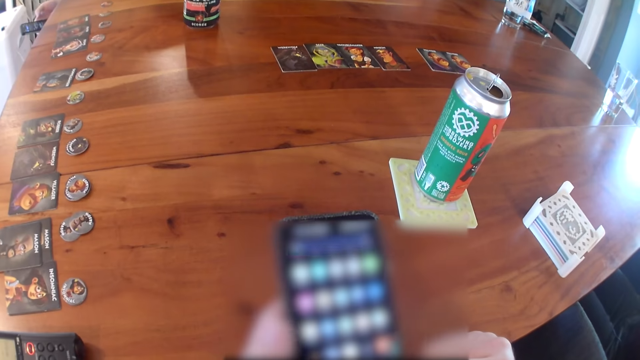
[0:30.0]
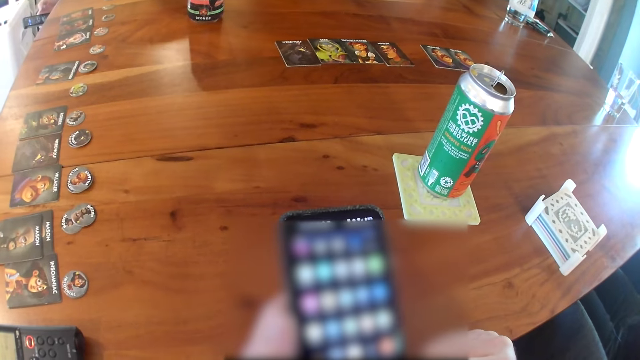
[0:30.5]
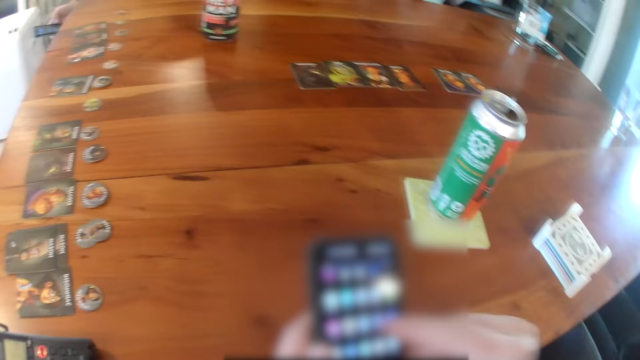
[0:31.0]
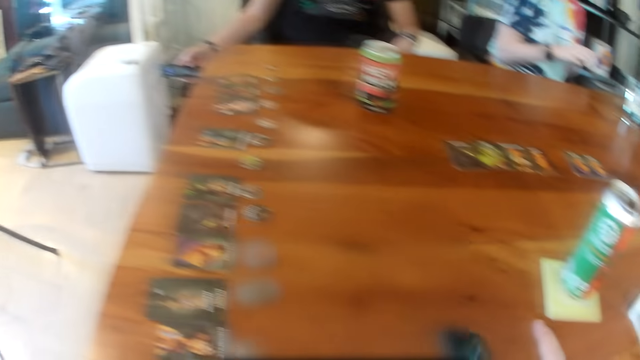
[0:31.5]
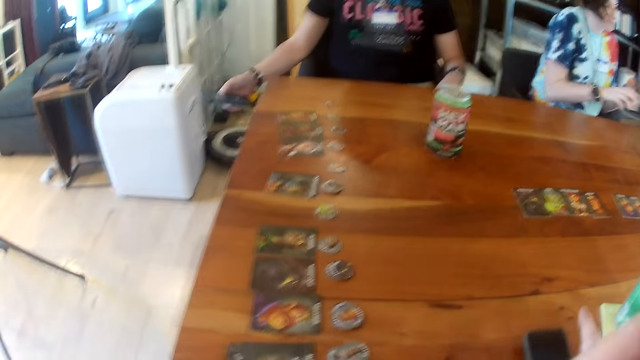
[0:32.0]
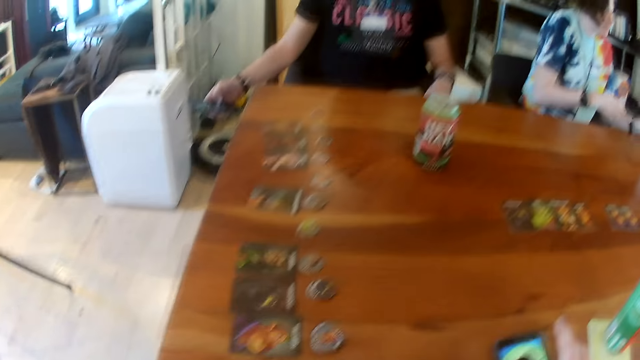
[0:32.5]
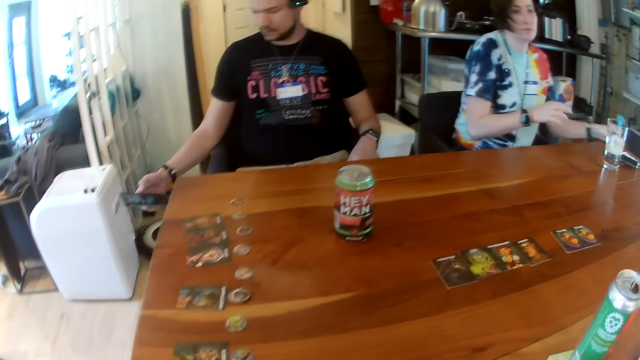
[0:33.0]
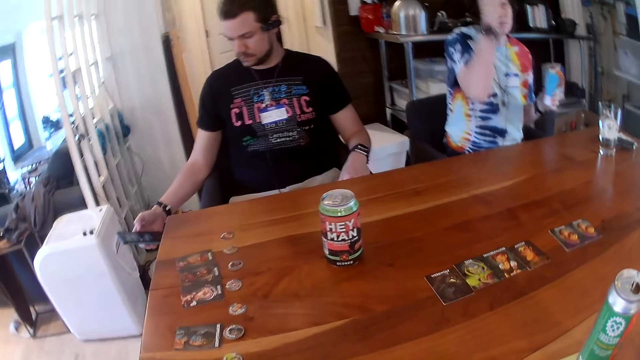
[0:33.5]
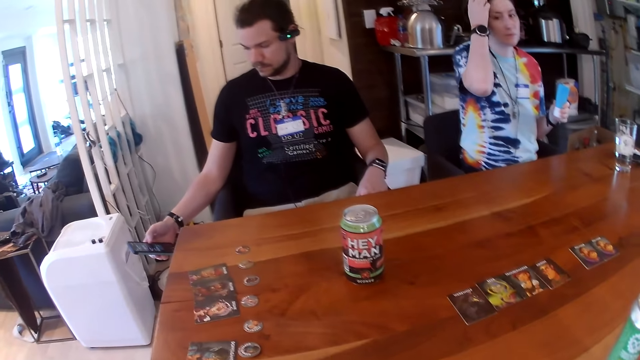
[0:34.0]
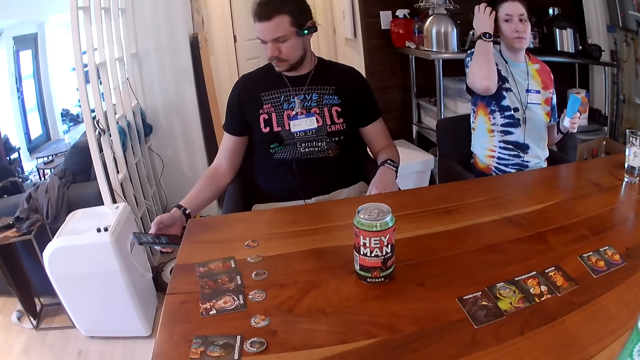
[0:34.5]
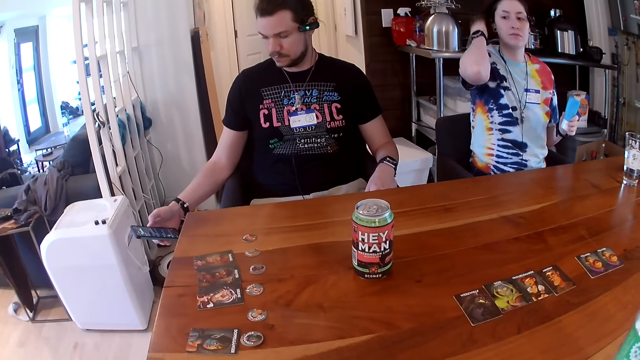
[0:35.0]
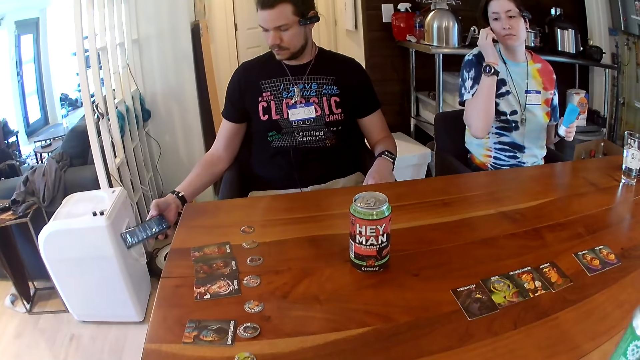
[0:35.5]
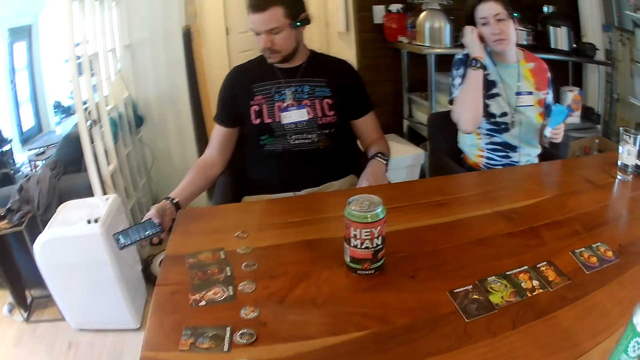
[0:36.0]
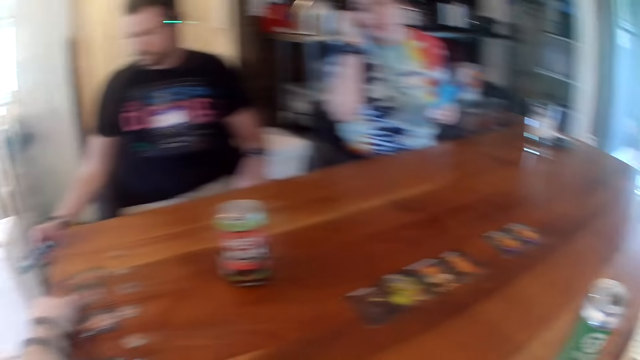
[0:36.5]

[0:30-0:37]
The camera wearer passes the phone to his right hand. He looks around. The woman cleans her hands with the cloth and drops the cloth on the table. The camera wearer drops the phone on the table. He rubs his face with his left hand. The woman moves the cloth with her right hand, takes the container from the table with her left hand, adjusts her hair with her right hand and touches her face with her right hand.

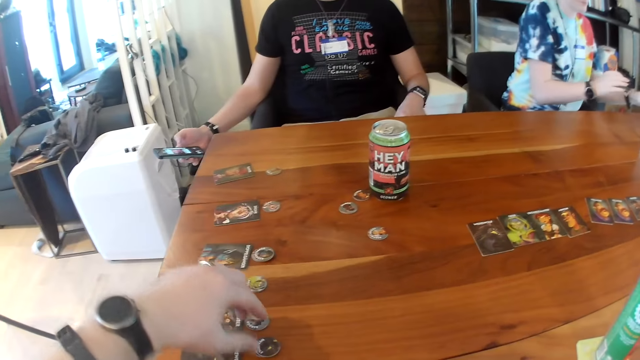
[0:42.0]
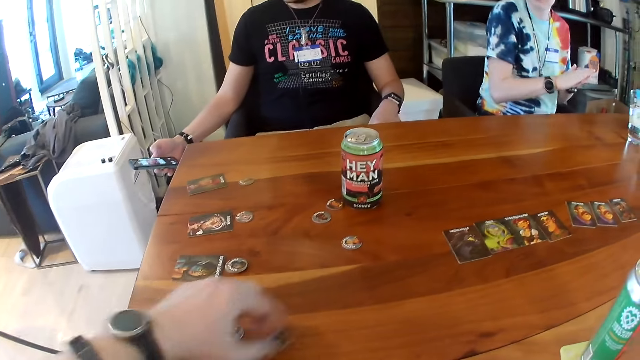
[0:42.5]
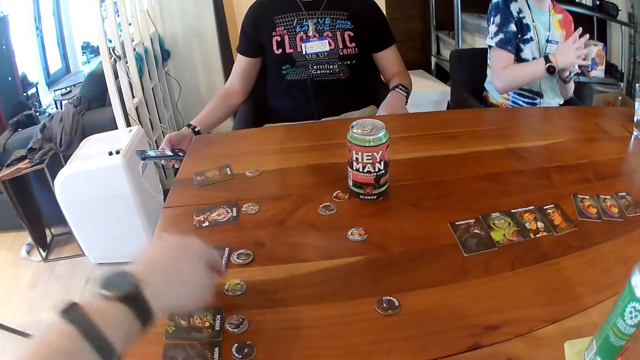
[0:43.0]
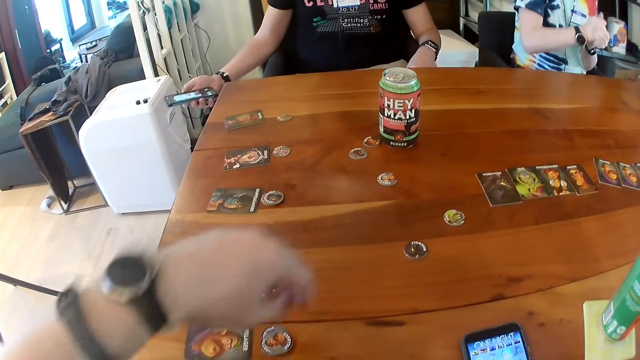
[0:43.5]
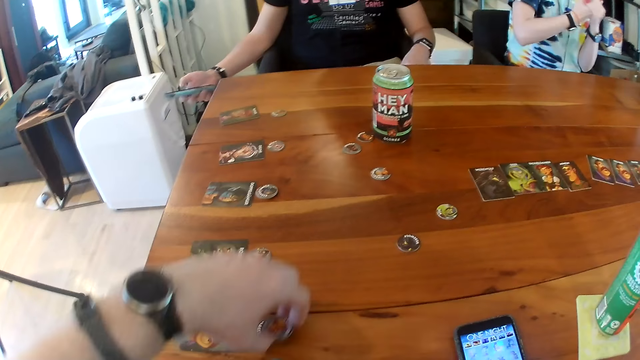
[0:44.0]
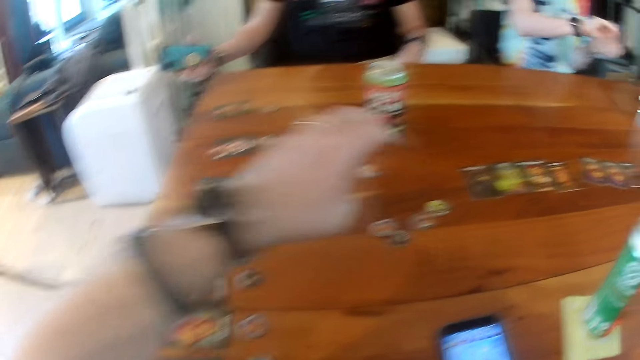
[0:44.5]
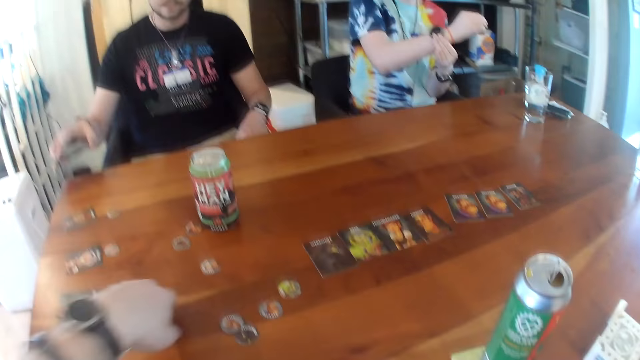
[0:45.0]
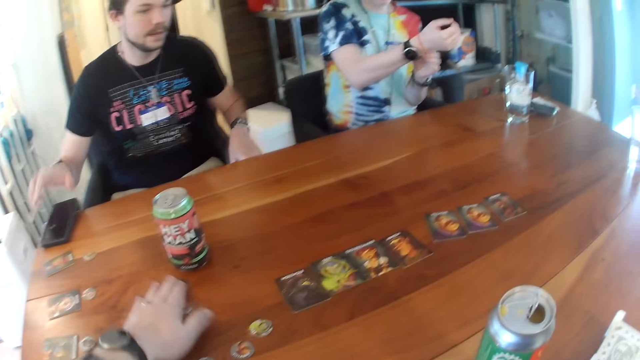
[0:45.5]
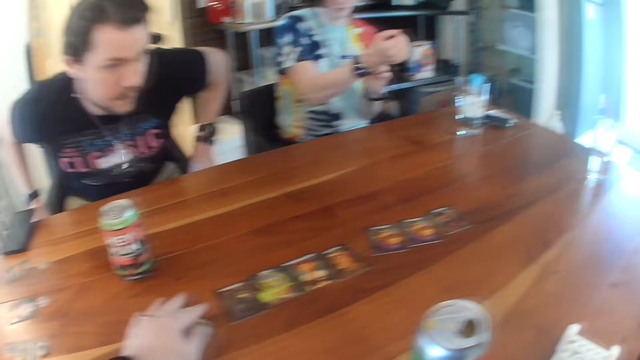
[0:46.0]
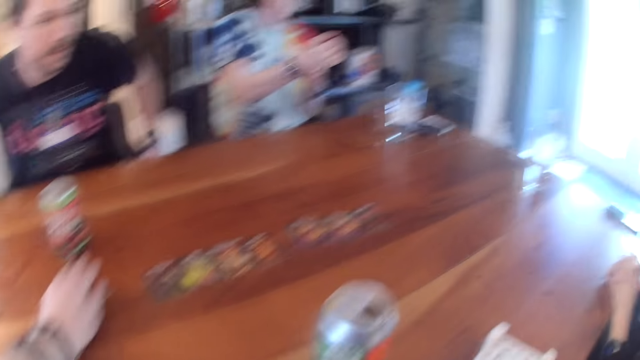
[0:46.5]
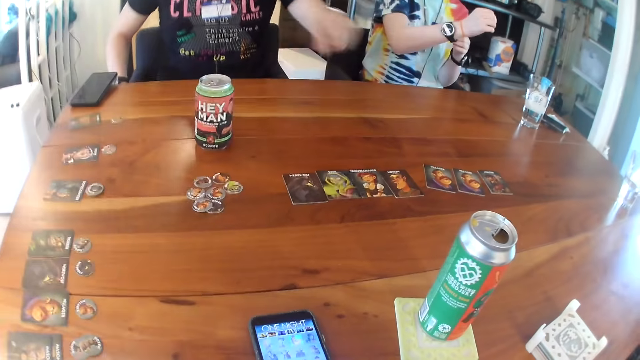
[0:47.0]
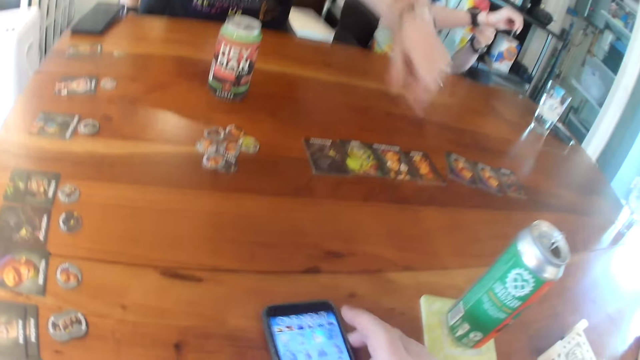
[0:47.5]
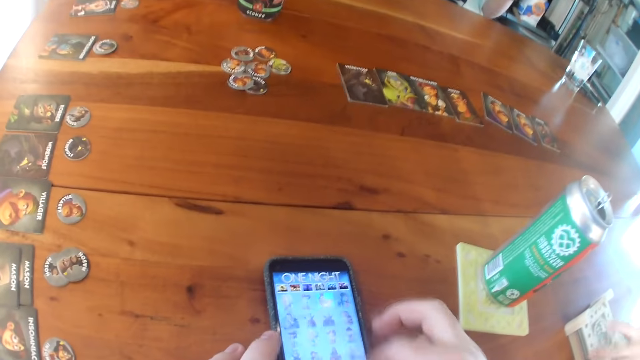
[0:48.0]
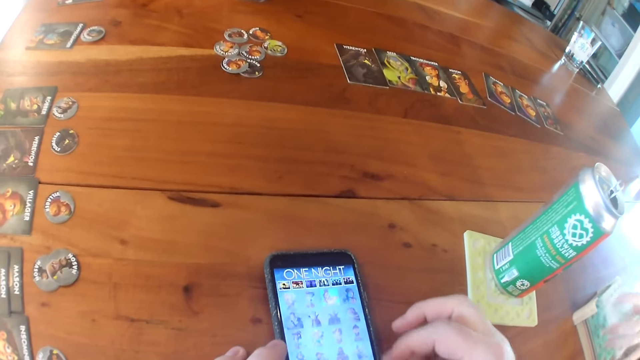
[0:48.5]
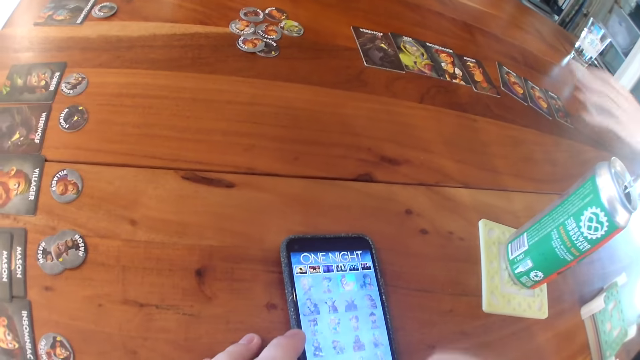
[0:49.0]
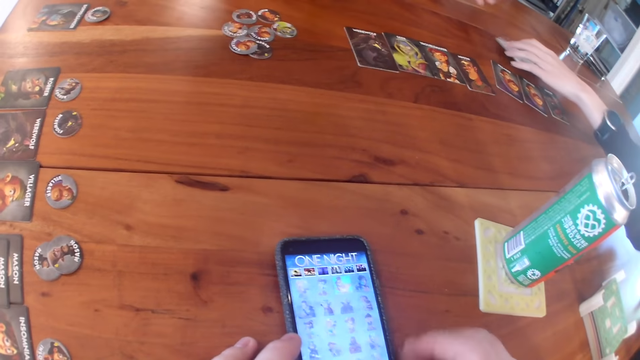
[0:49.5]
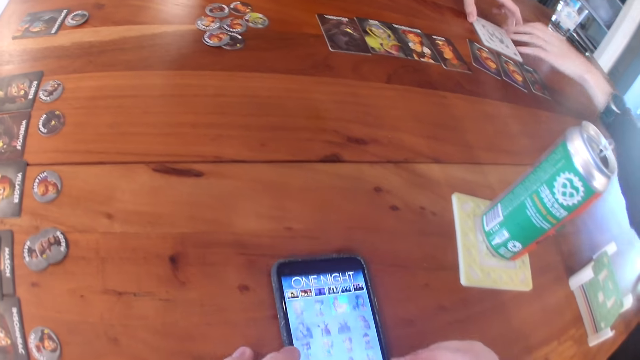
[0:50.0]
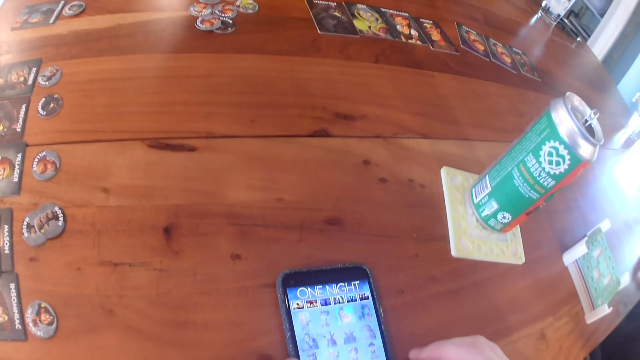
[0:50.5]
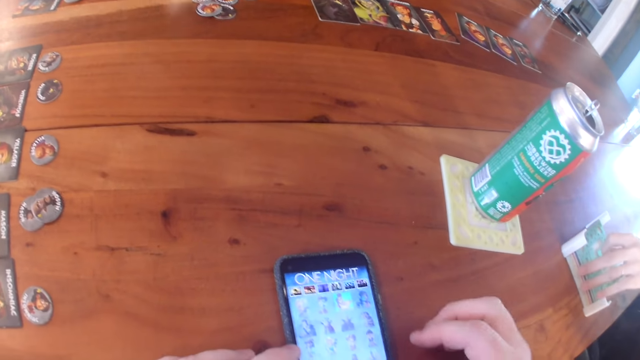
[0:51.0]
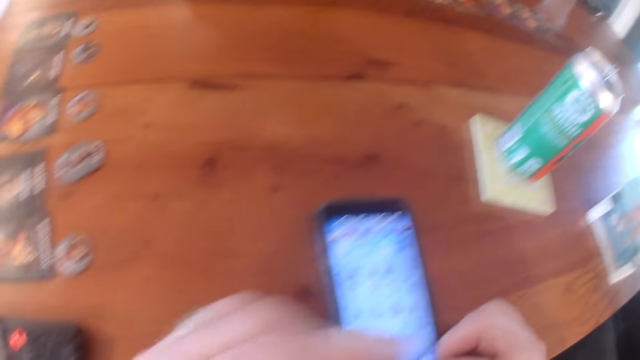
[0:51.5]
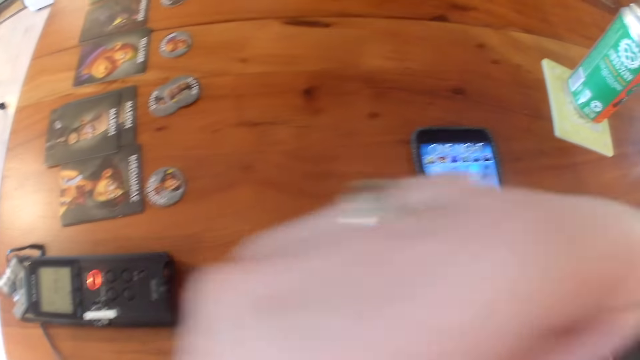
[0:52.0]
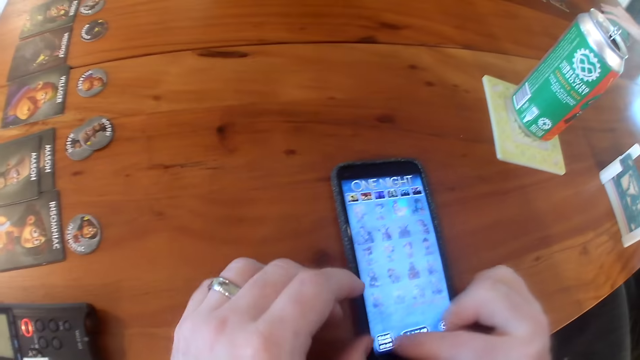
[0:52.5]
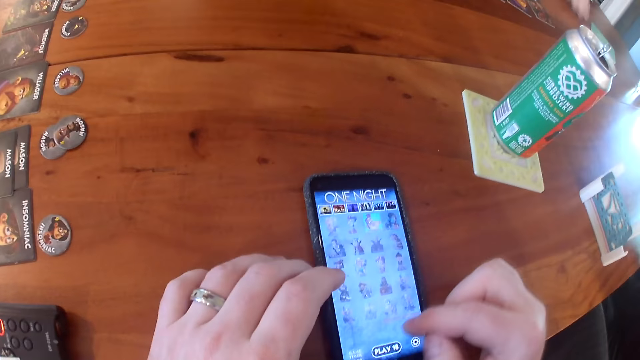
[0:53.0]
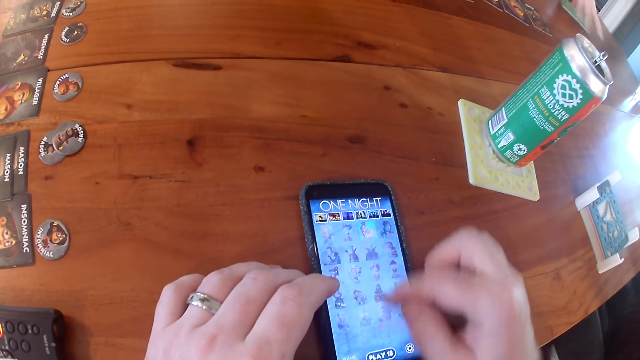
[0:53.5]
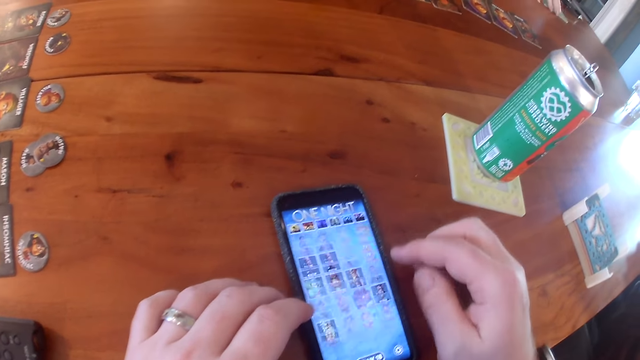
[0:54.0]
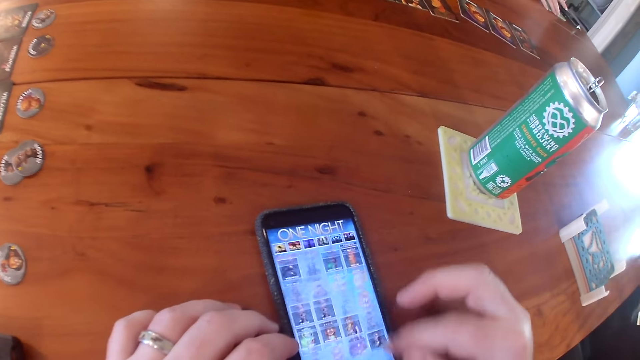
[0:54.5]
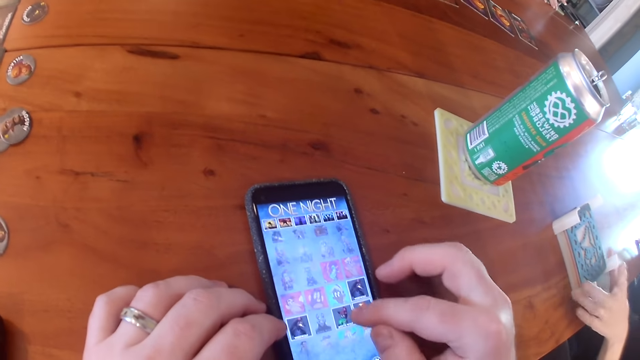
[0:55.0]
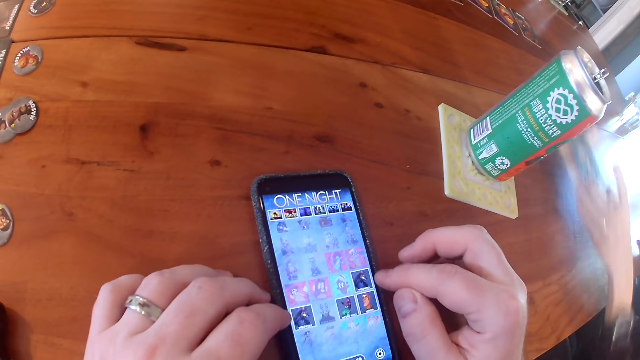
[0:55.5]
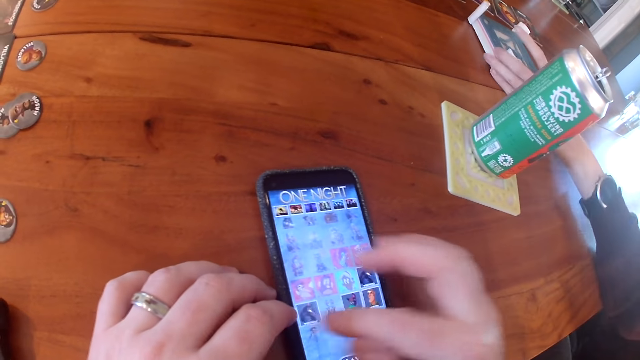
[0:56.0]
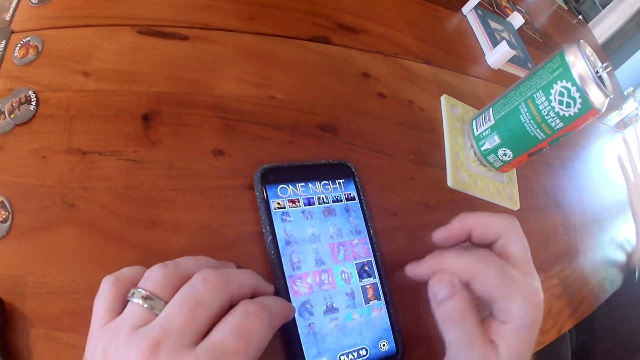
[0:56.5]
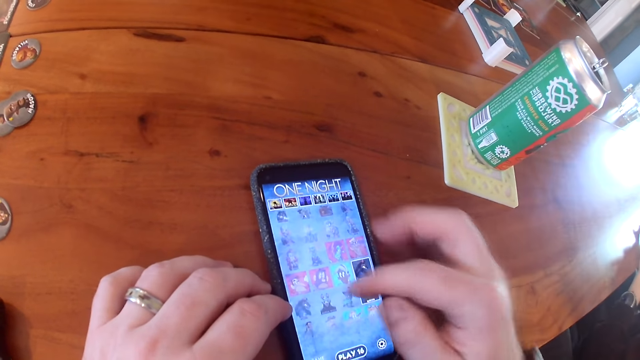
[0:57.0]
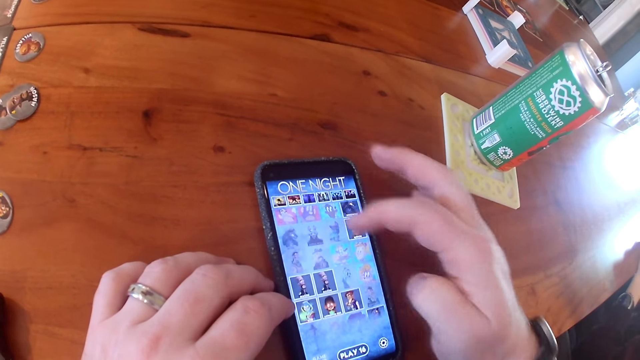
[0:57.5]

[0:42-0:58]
The camera wearer moves a token on the table with his left hand. The woman rubs both palms. The camera wearer moves the token on the table with his left hand. He takes another token from the table. He drops the token on the table. The woman adjusts her watch with her right hand. The man drops the phone on the table with his right hand. The camera wearer moves tokens on the table with his left hand. The man moves the chair forward with both hands. The camera wearer moves the phone with his right hand. He operates the phone with his right hand. Another woman takes a drink mat from a stack of drink mats on the table with her left hand and drops the drink mat on the table. The first woman takes the drink mat from the table with her right hand. The other woman takes a drink mat from the stack of drink mats on the table with her left hand. The camera wearer rubs his face with his left hand. He operates the phone with his right hand. The other woman drops the drink mat on the table. The first woman moves the drink mat with her right hand. The other woman takes the drink mat case from the table with her left hand, drops the drink mat case on the table and places both hands on the table.
